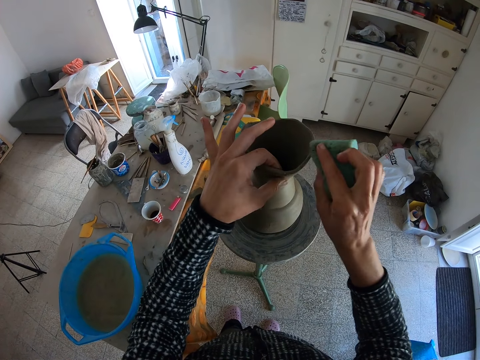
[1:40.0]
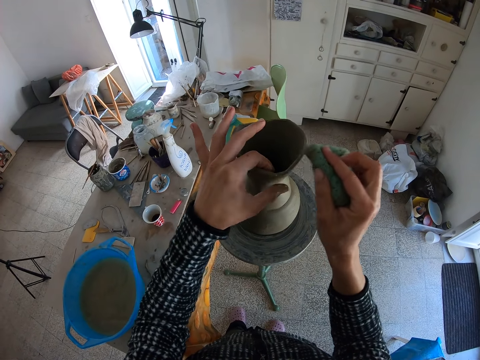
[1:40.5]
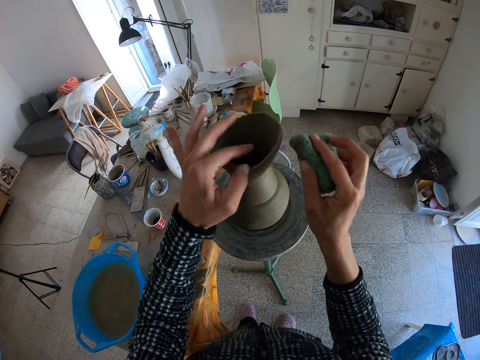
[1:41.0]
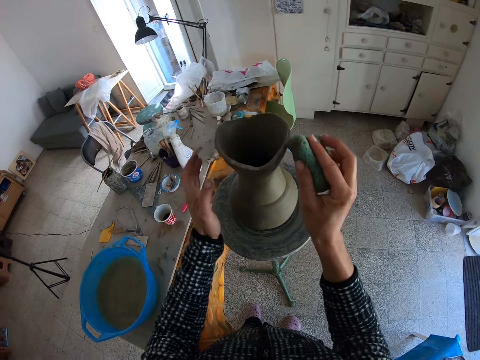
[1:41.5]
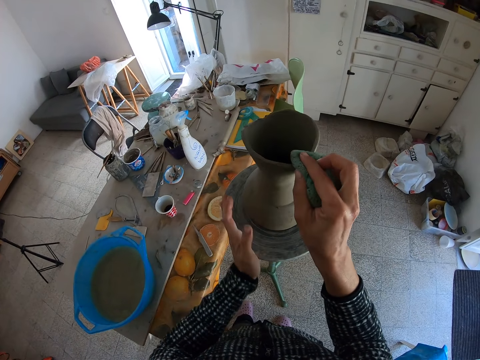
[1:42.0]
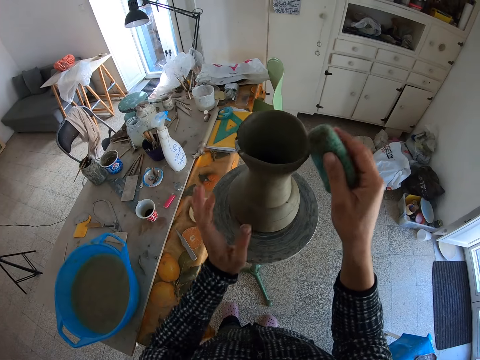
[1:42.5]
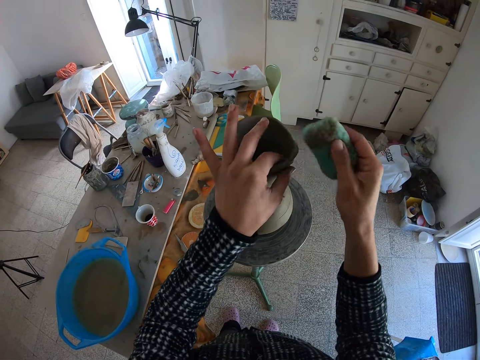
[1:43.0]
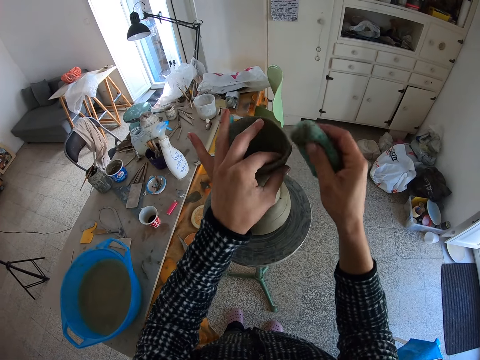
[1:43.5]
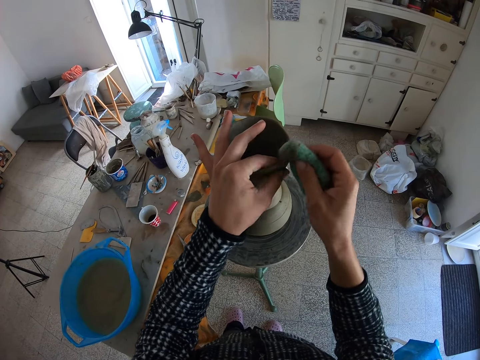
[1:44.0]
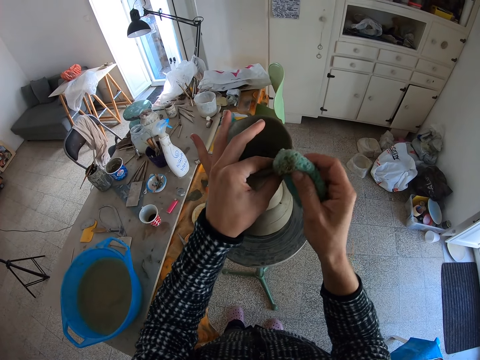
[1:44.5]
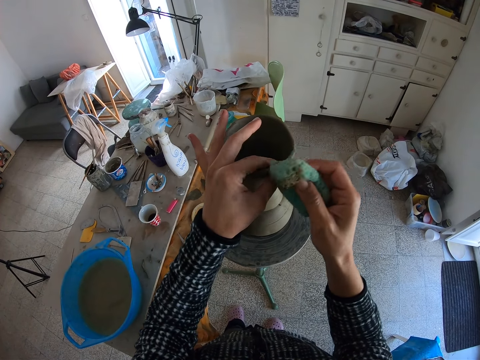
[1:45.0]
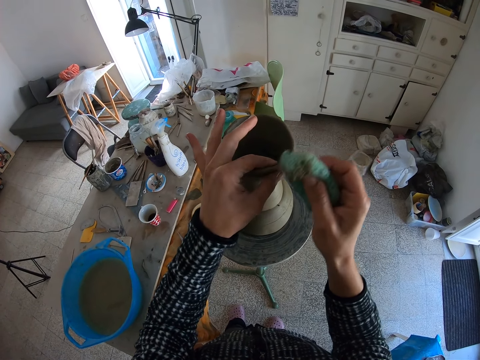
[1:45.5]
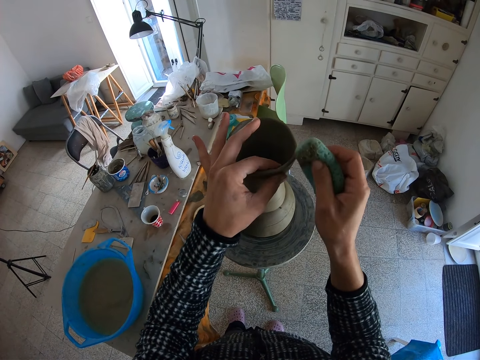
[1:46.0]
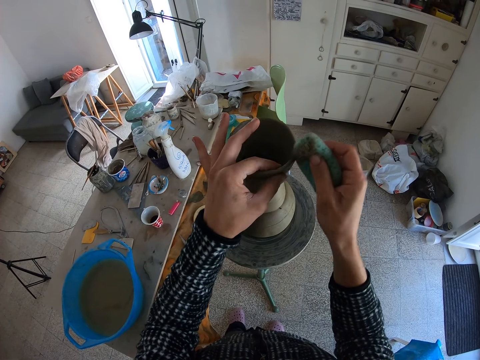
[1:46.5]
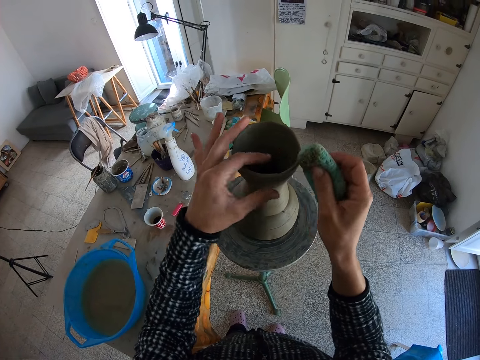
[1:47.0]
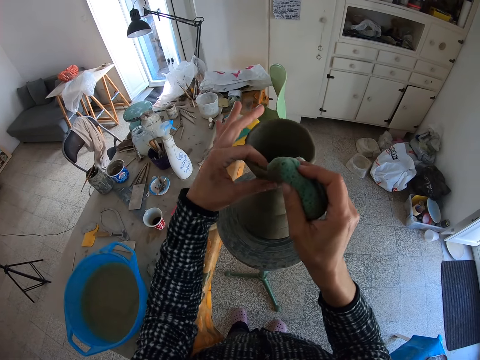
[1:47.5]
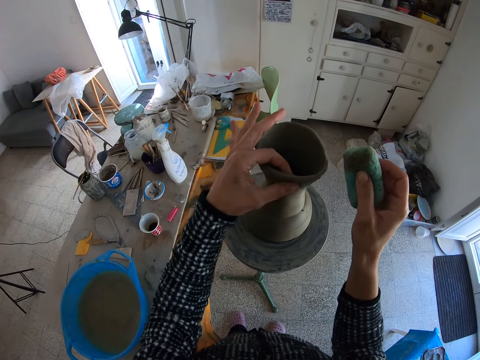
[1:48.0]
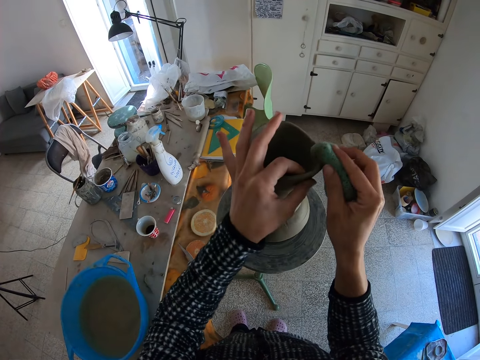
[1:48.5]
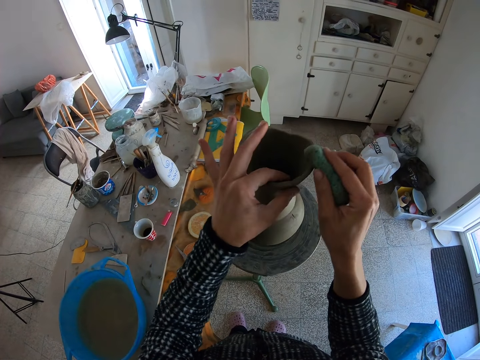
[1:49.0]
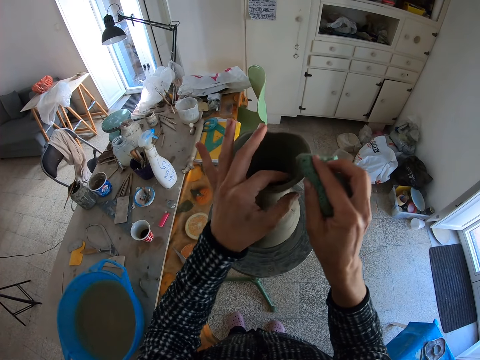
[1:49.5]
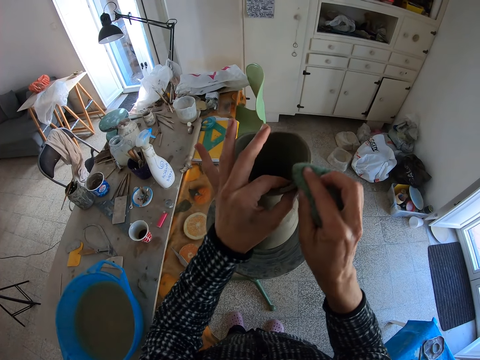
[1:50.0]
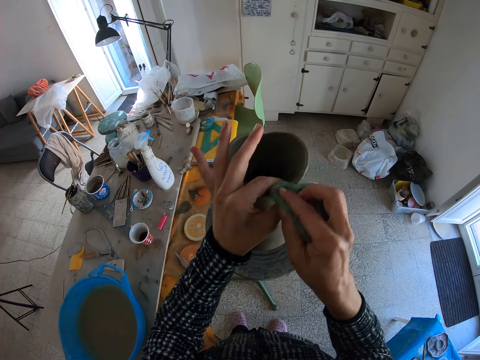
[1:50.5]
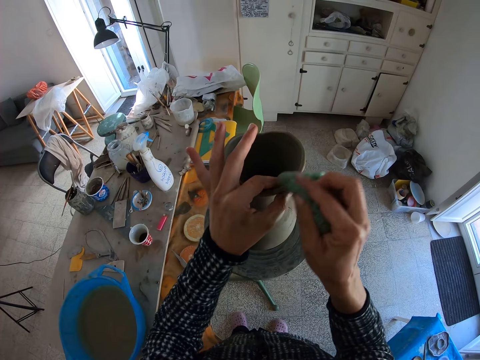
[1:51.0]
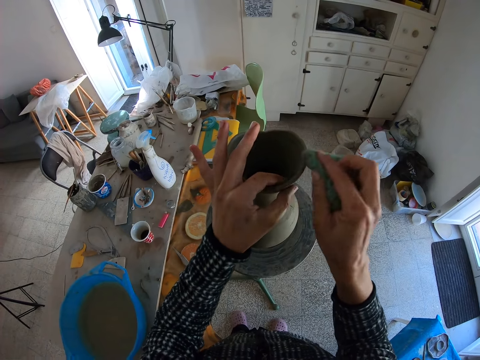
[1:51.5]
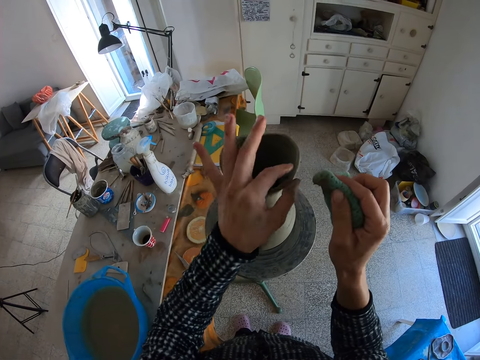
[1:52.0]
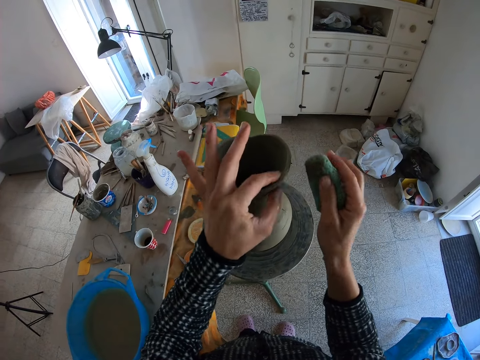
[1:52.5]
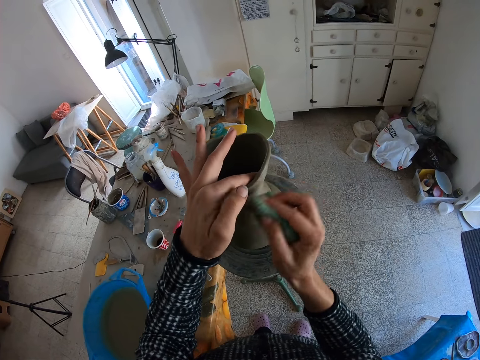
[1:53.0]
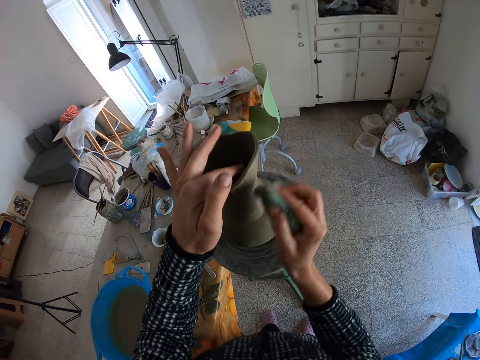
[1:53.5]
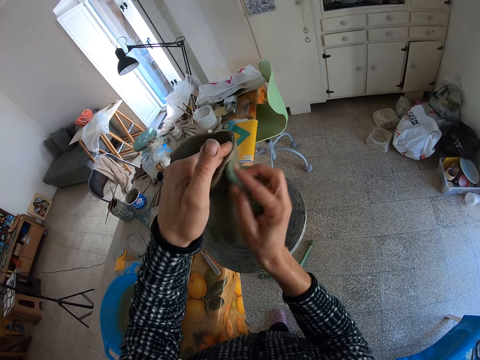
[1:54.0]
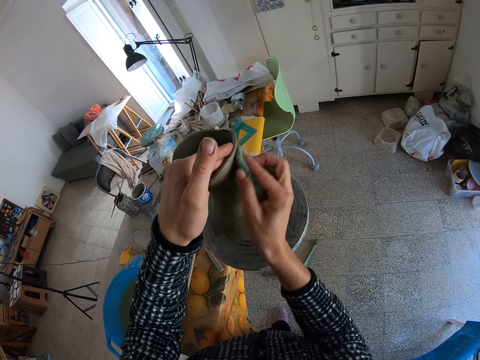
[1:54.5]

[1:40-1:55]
The camera wearer rolls the potter's wheel with his left hand. He holds the clay with his left hand. He smoothens the clay with the foam in his right hand.

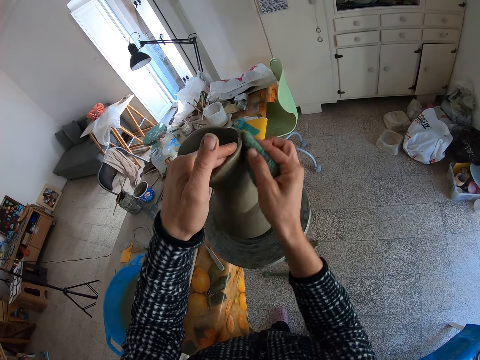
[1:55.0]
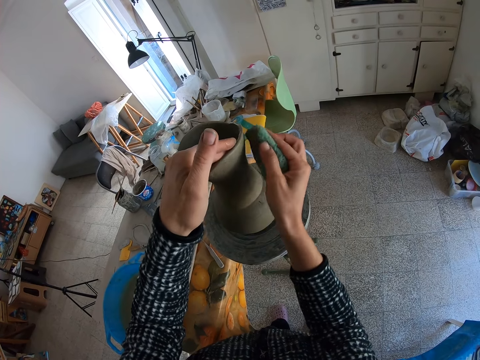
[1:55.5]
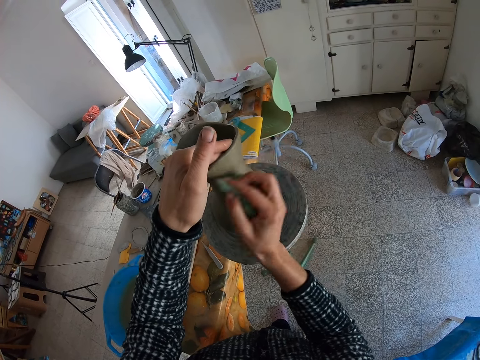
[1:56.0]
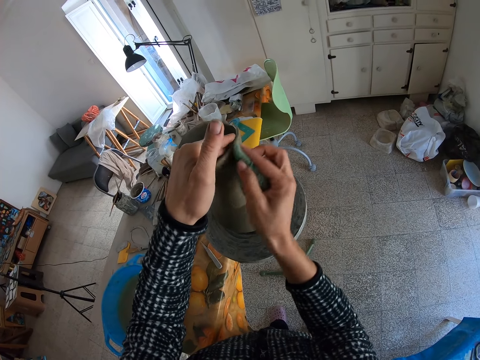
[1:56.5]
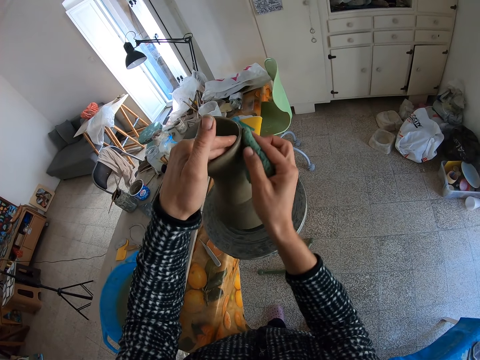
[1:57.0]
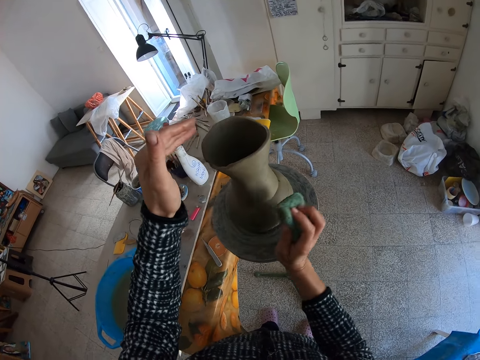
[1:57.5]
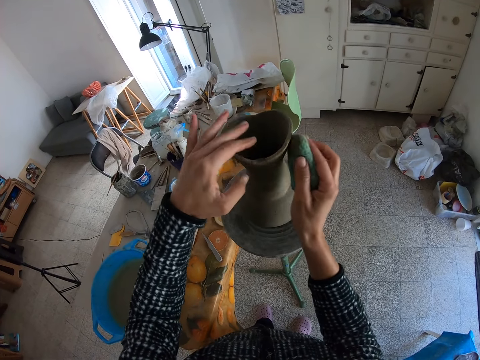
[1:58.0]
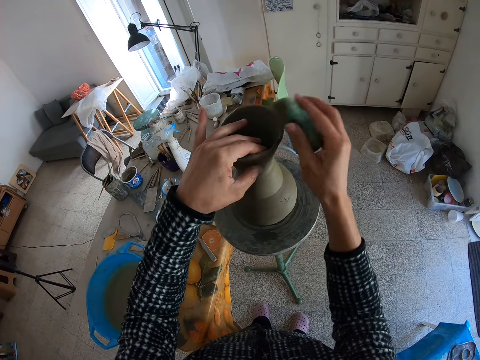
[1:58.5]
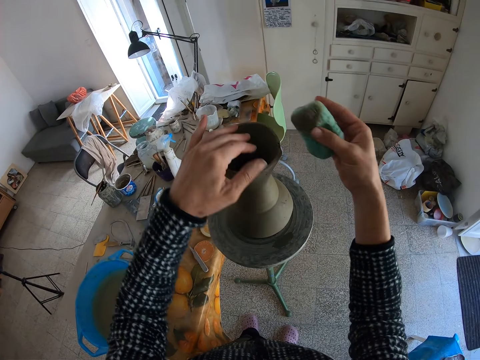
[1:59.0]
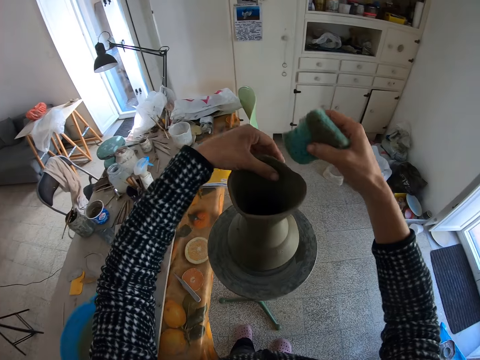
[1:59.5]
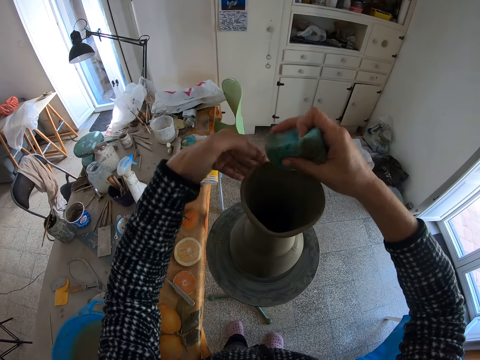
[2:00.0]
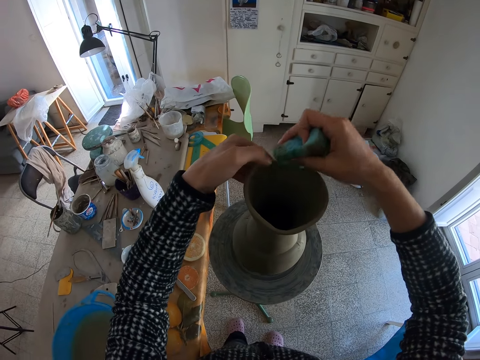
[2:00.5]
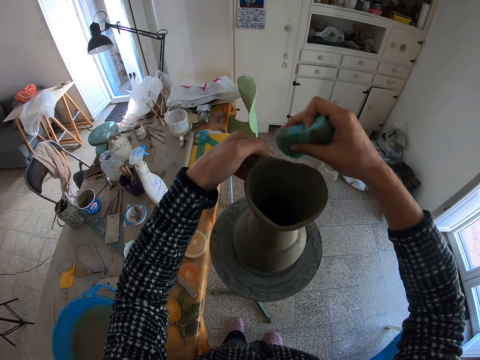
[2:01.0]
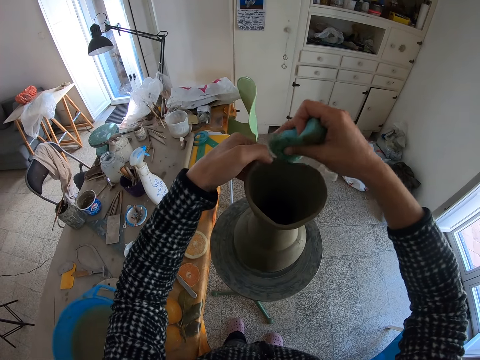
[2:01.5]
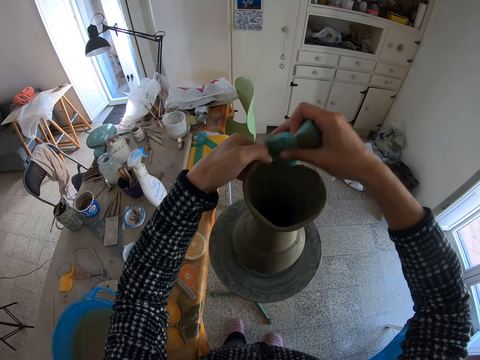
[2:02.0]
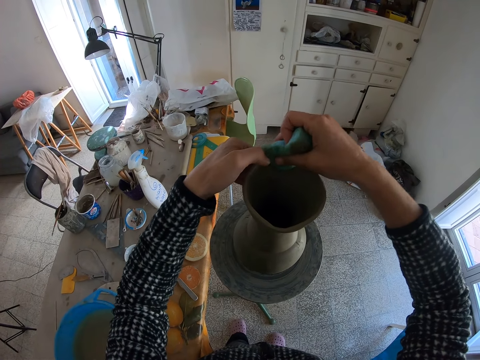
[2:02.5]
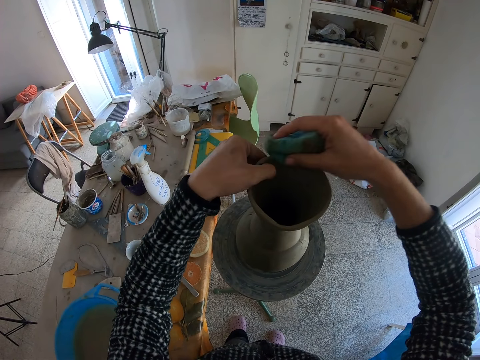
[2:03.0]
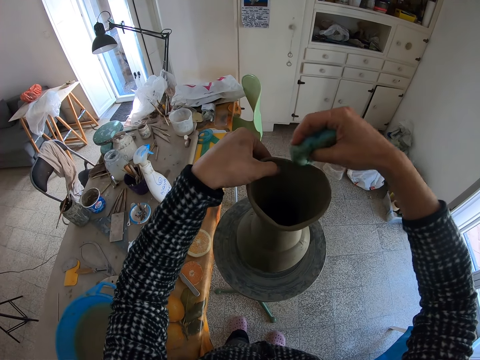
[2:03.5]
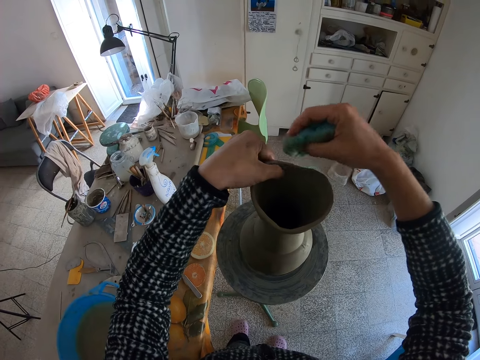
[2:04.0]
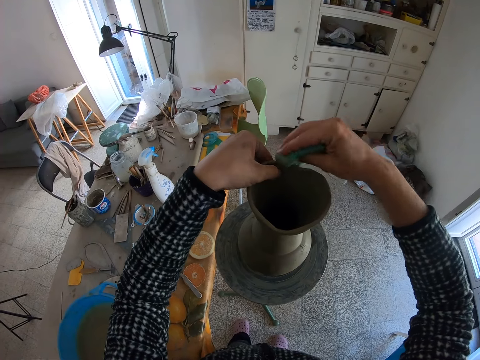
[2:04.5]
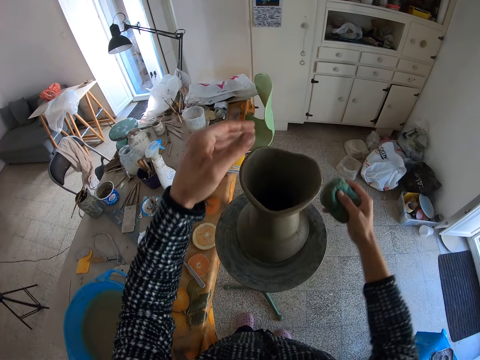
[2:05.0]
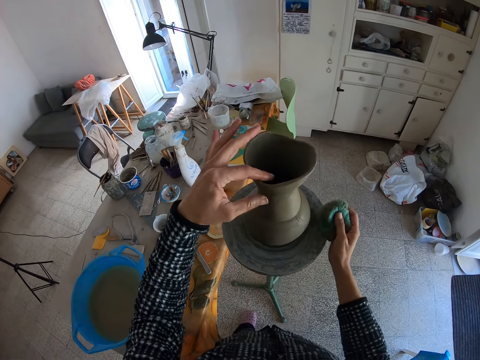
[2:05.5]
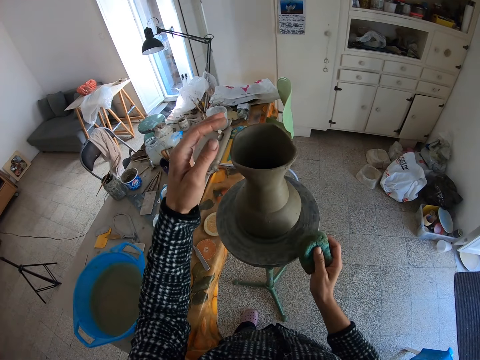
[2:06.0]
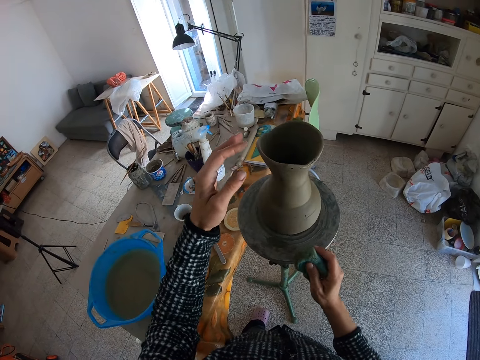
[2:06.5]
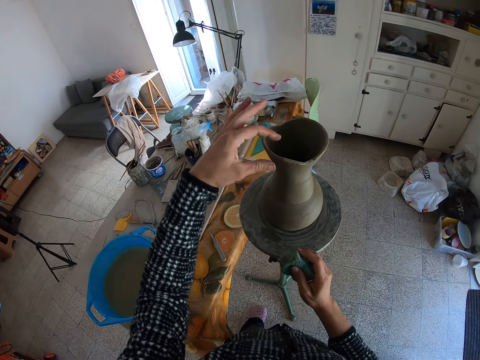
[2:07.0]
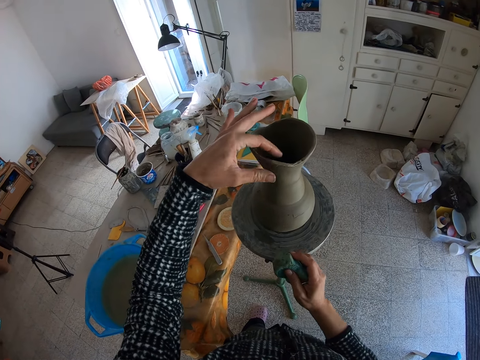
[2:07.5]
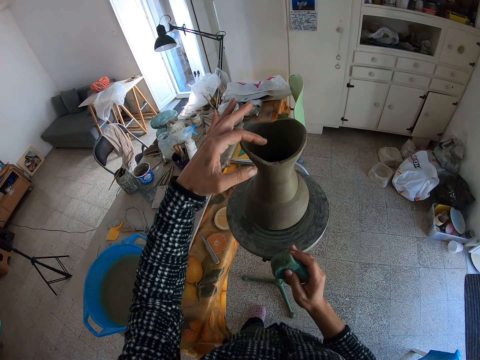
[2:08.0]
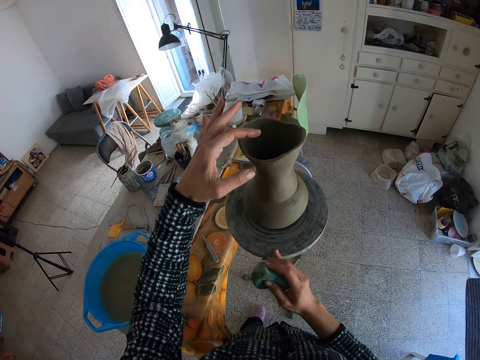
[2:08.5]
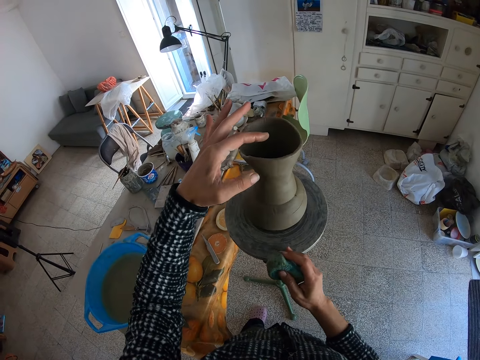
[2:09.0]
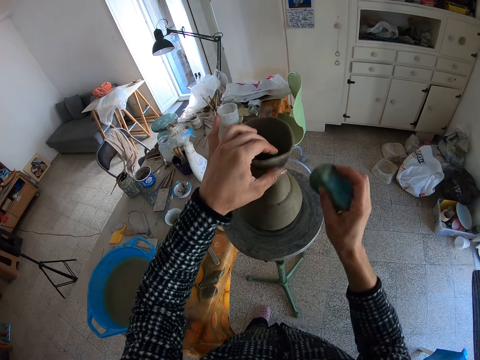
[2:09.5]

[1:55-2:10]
The camera wearer holds the clay with his left hand. He smoothens the clay with the foam in his right hand. He rolls the potter's wheel with his right hand. He feels the clay with his left hand.
